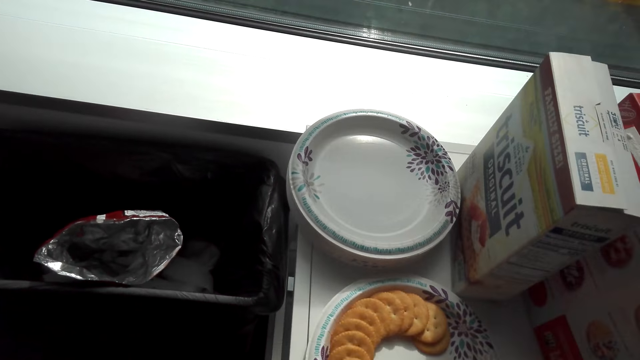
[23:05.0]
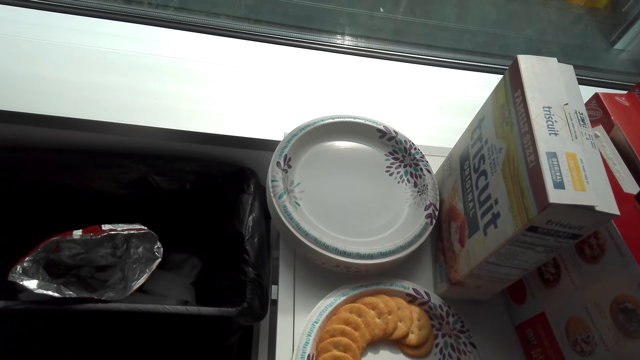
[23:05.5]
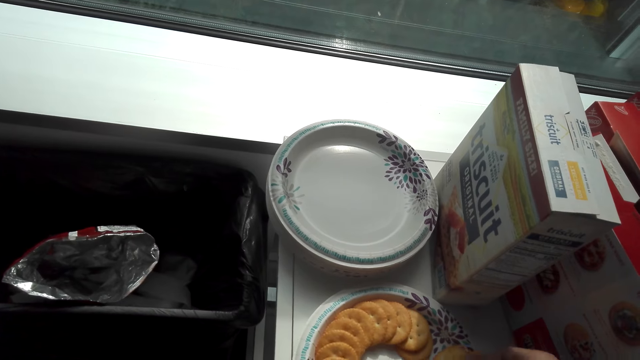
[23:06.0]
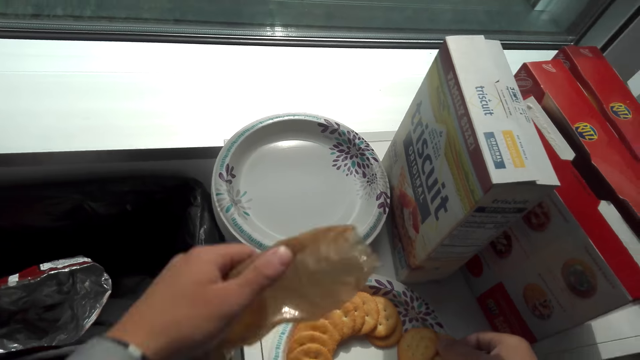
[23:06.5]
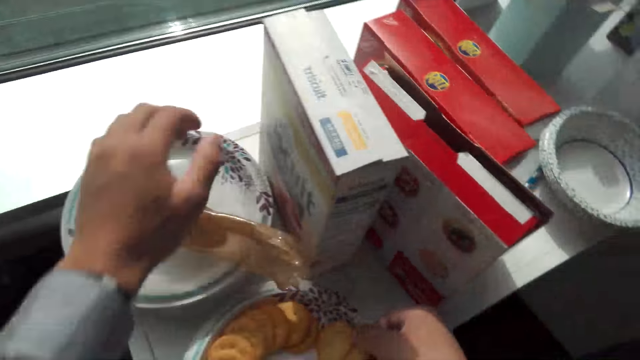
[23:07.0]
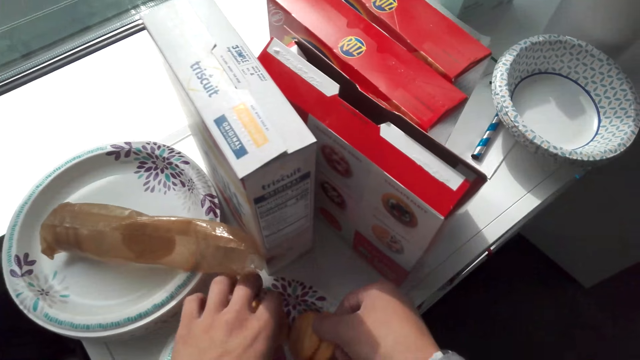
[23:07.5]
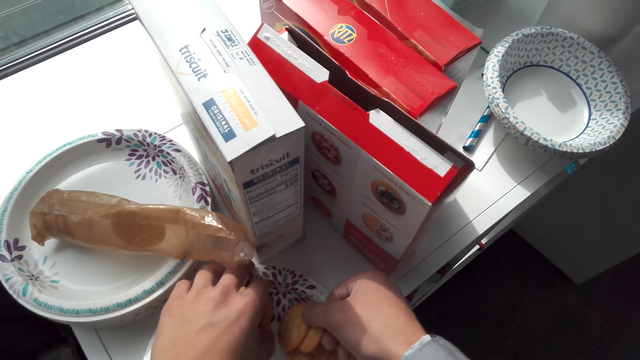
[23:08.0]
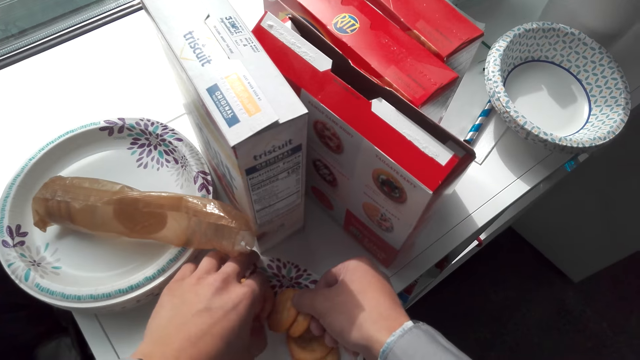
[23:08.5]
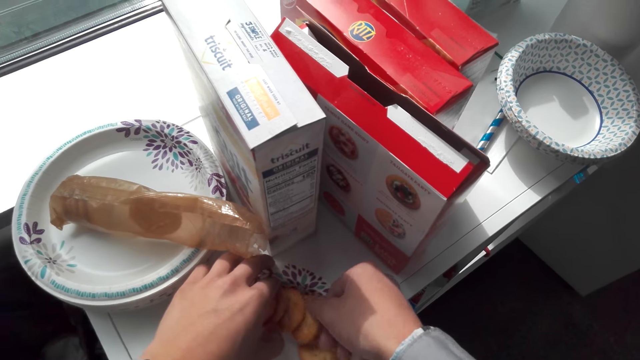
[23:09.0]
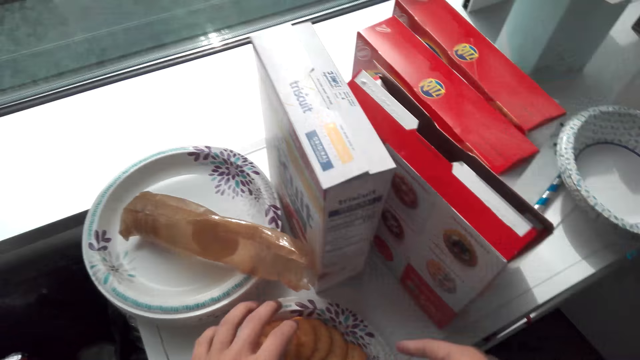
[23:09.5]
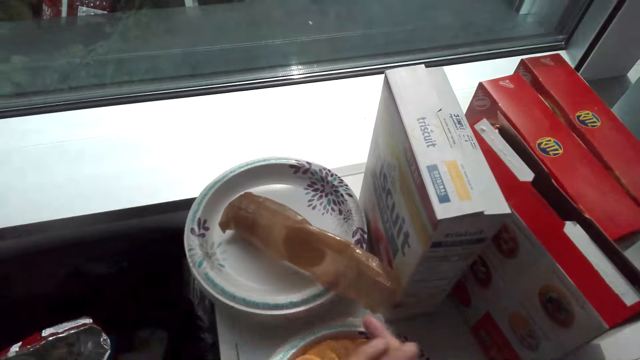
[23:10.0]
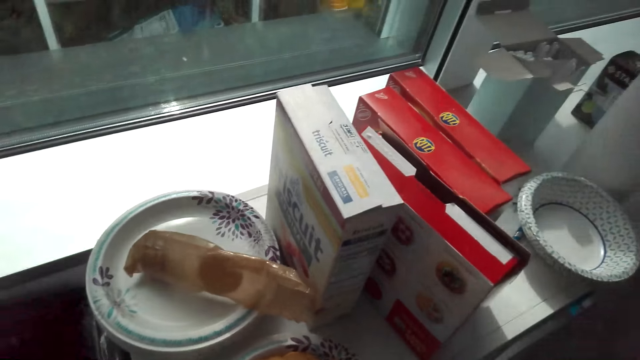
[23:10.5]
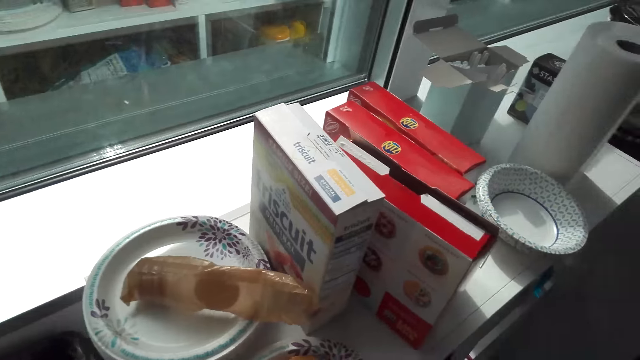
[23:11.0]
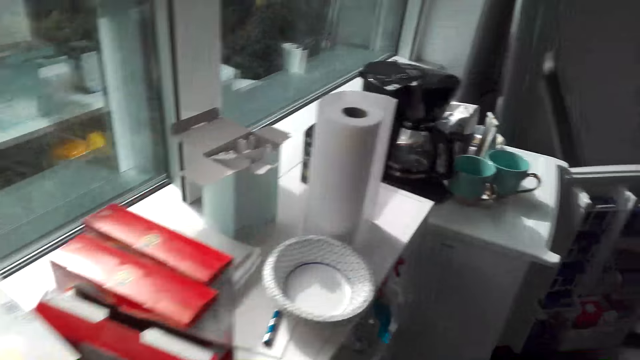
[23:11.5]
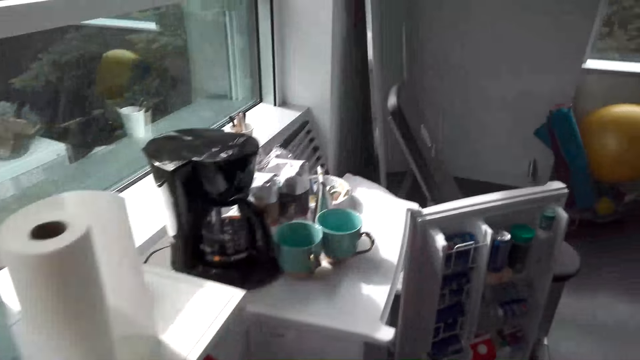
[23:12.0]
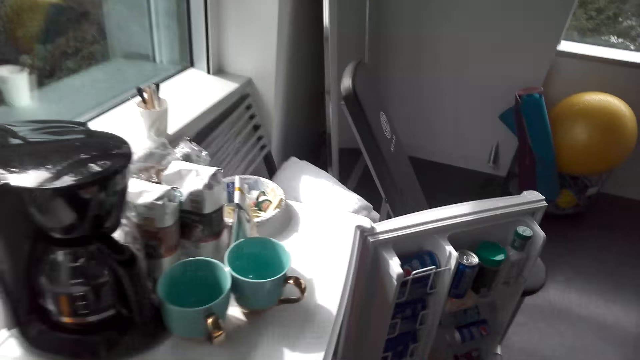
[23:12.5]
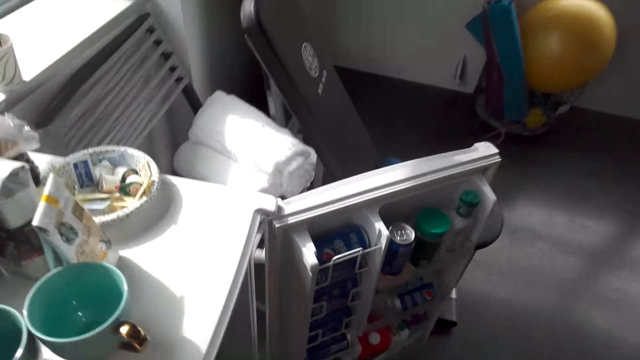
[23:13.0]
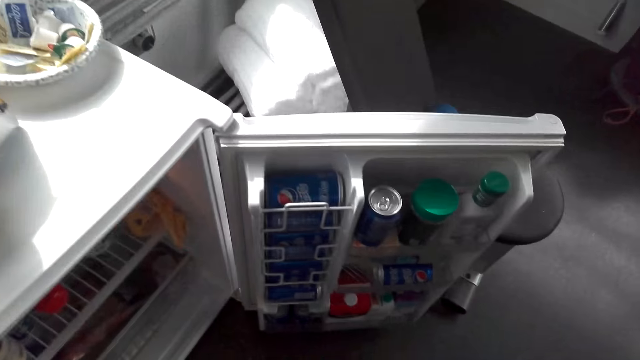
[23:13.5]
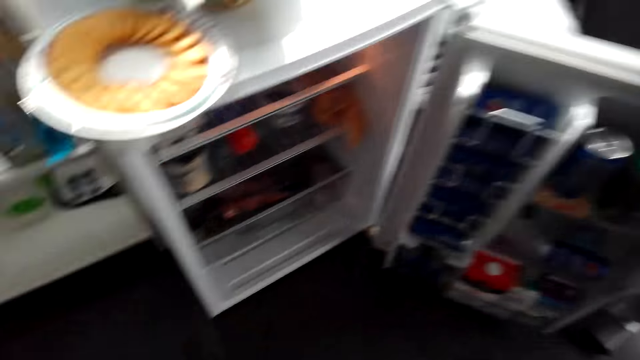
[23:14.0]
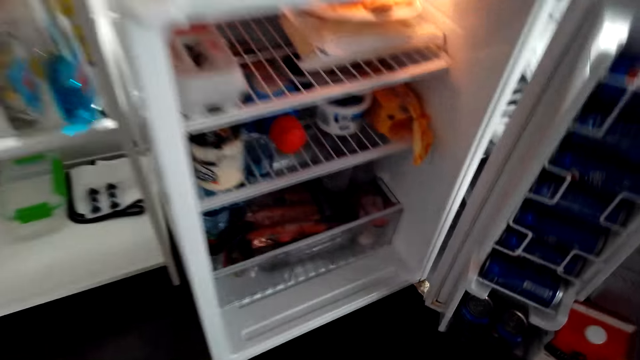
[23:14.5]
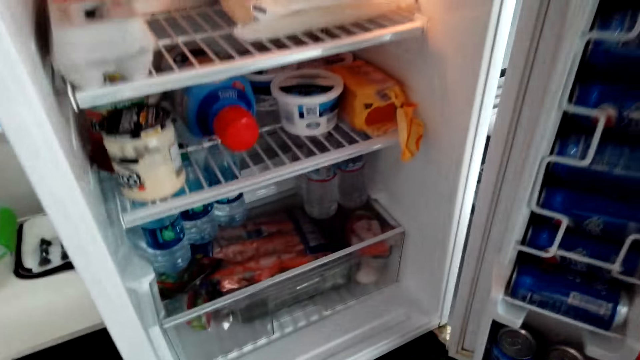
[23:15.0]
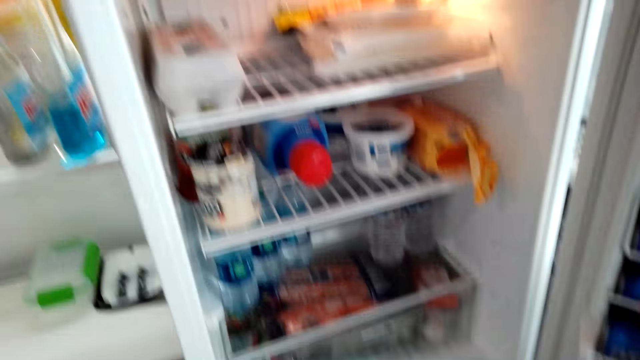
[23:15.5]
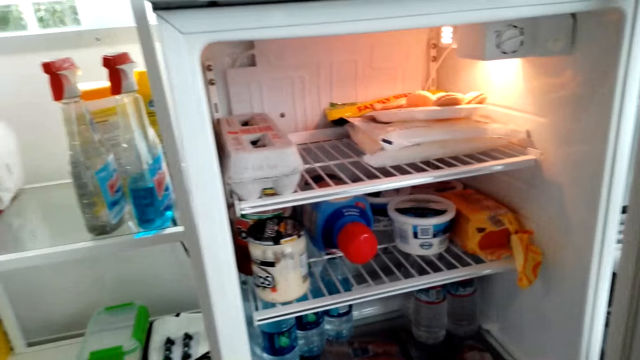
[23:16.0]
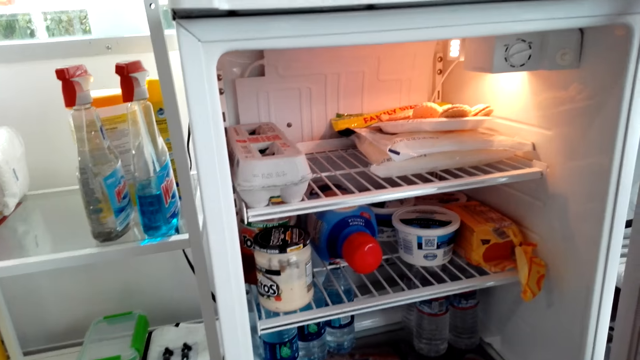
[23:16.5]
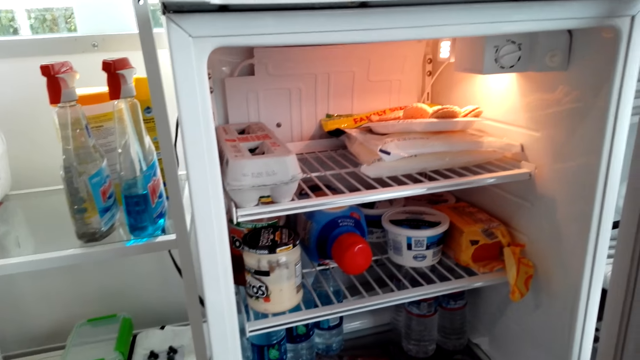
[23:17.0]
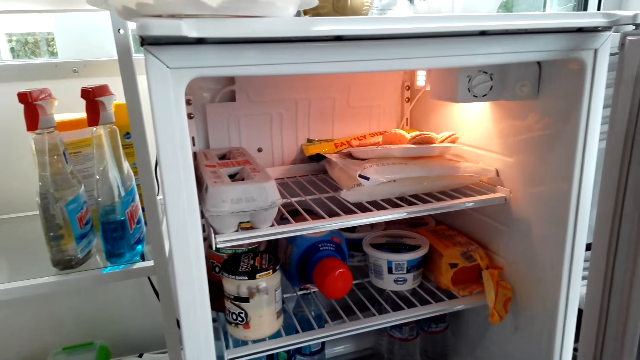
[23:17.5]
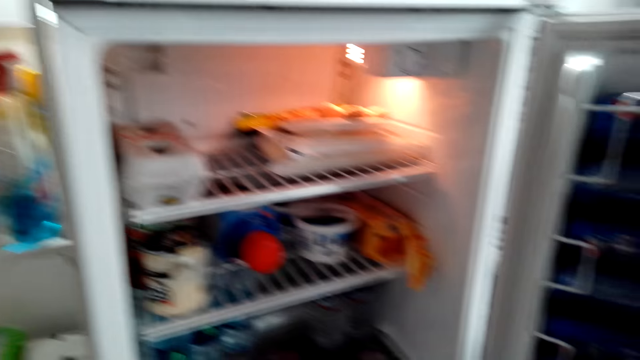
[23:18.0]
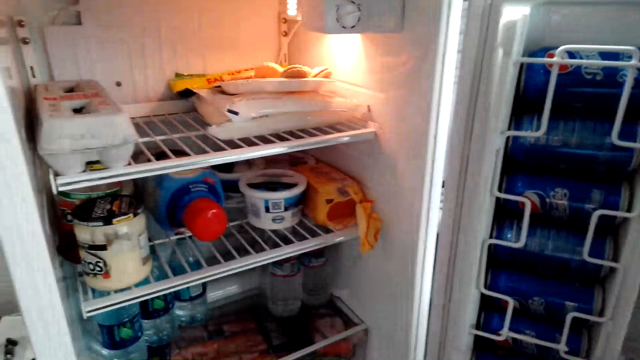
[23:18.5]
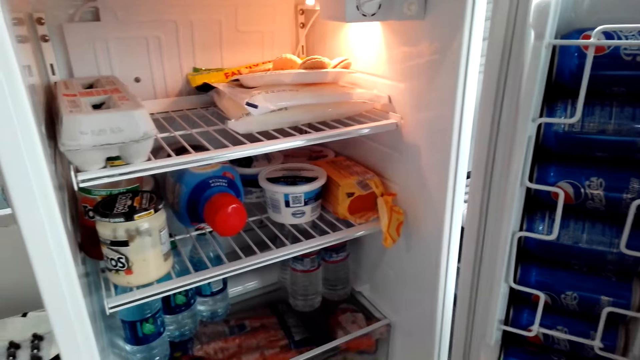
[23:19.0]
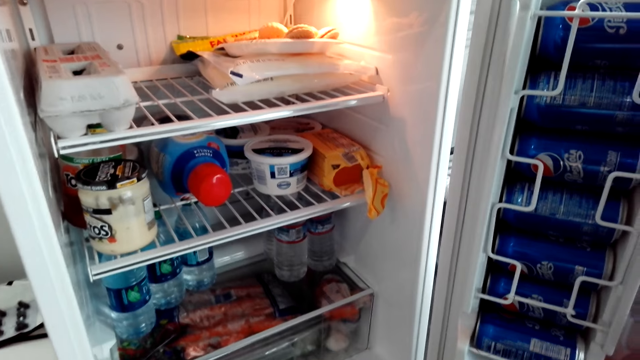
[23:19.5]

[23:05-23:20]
The camera wearer puts the polythene bag or paper on the plate. They arrange the cookies in the plate. They walk towards the fridge. They look inside the fridge.

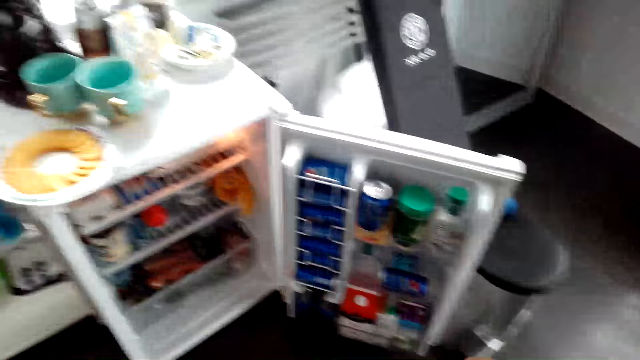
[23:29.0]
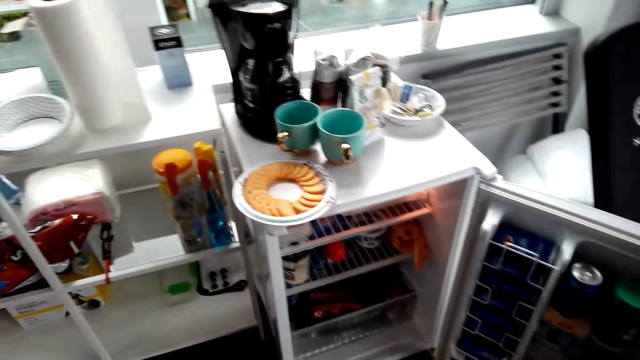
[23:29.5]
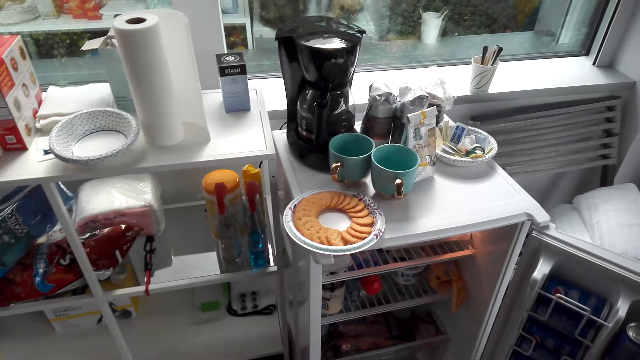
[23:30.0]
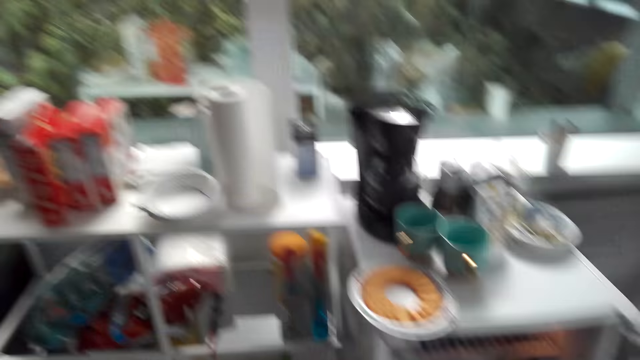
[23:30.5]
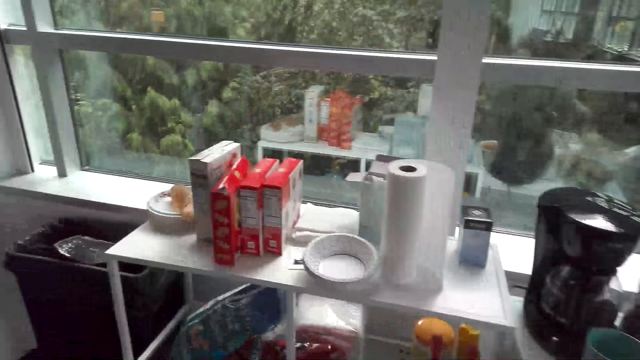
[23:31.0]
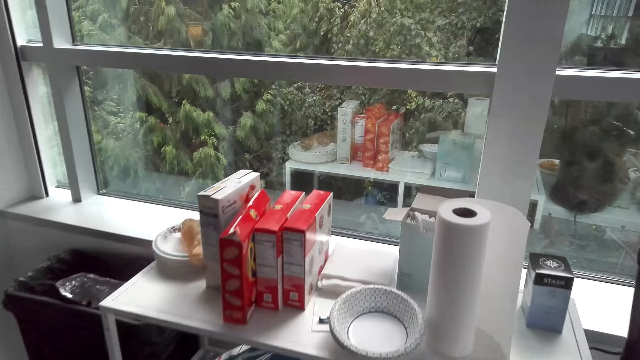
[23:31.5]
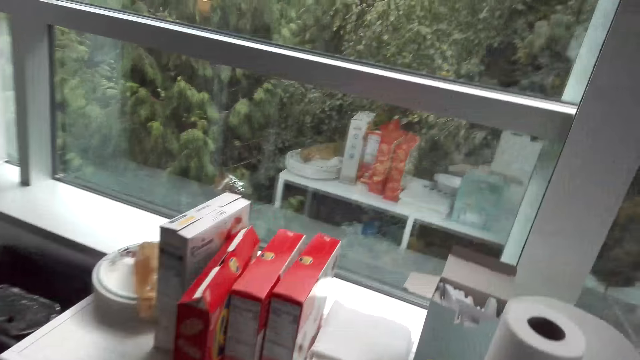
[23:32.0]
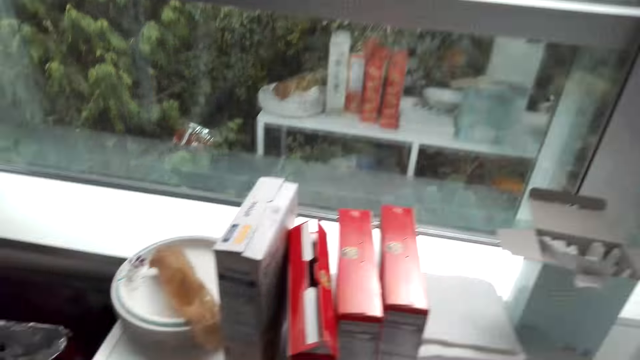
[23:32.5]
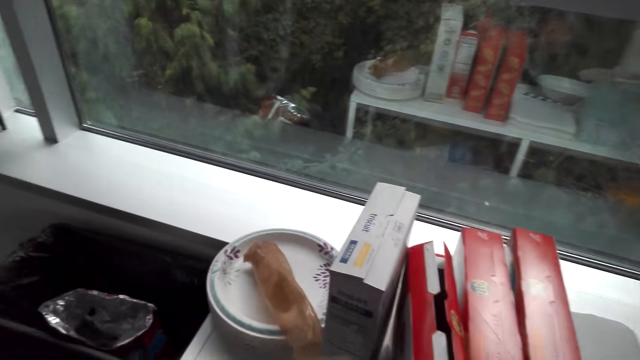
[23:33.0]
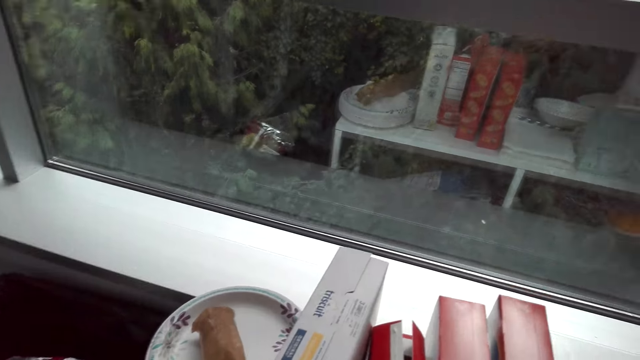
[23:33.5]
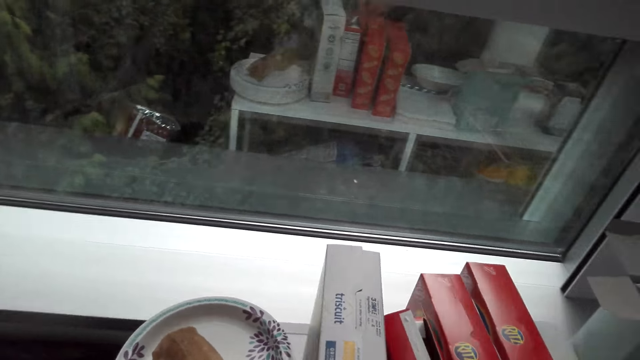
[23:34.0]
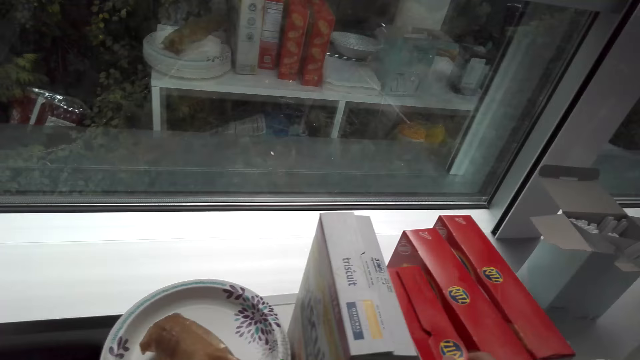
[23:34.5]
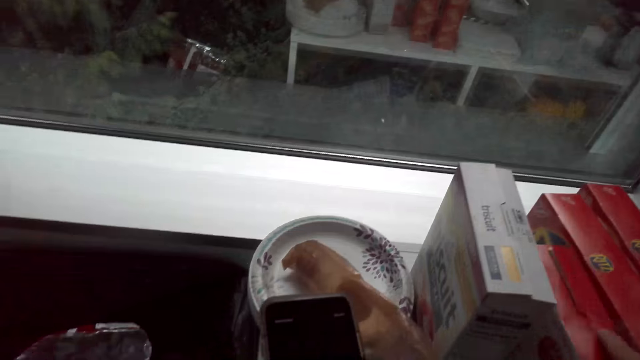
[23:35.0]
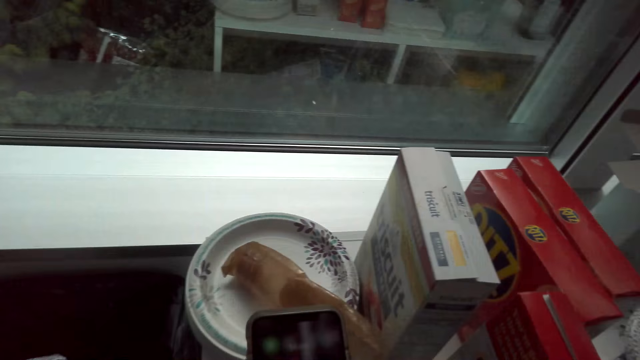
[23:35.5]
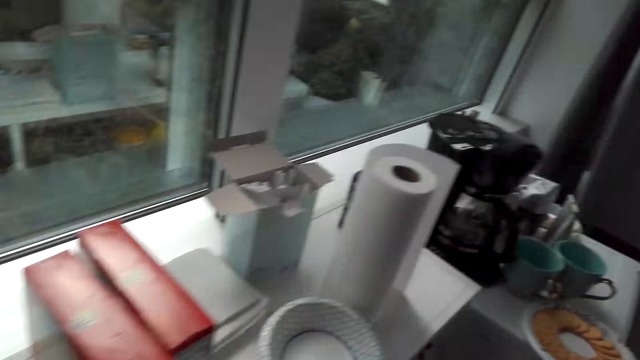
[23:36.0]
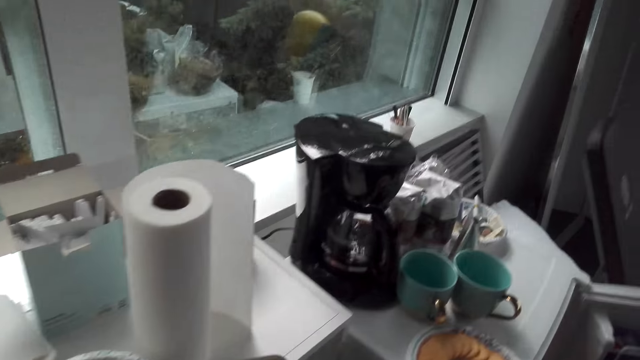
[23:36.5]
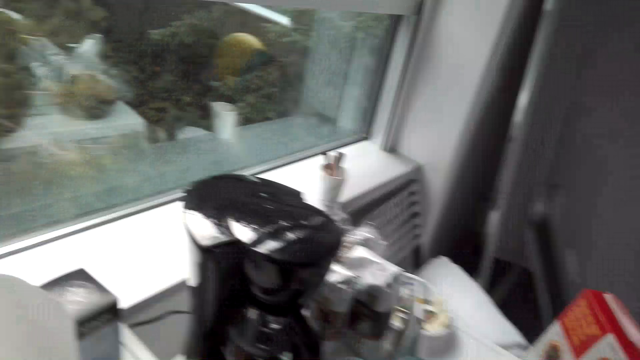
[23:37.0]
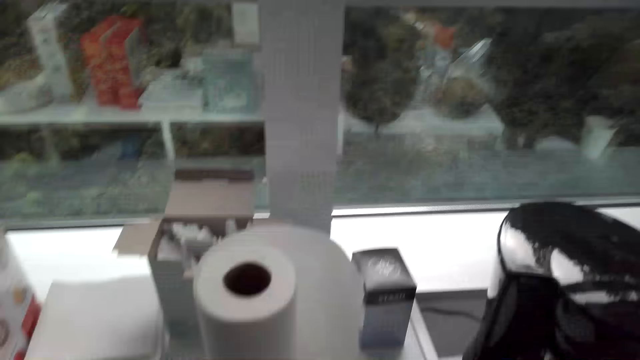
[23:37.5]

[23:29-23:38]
The camera wearer looks at the phone. They pick up snacks.
